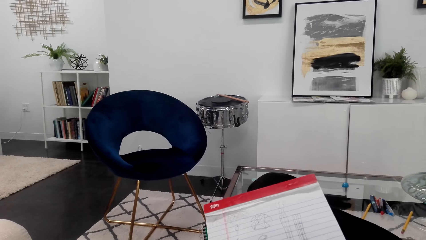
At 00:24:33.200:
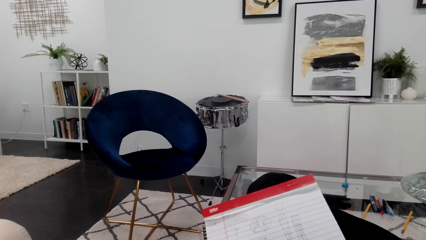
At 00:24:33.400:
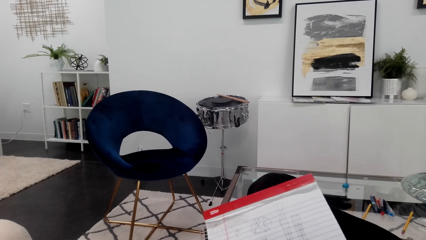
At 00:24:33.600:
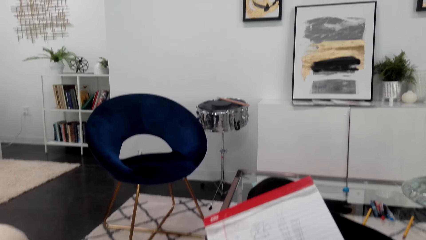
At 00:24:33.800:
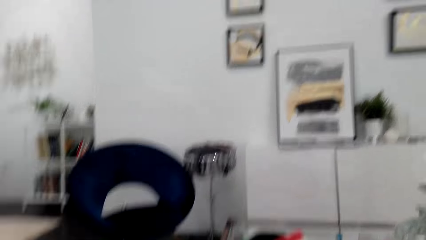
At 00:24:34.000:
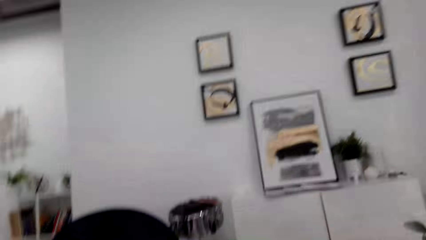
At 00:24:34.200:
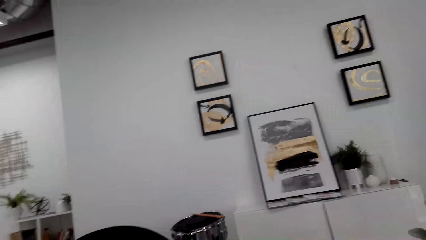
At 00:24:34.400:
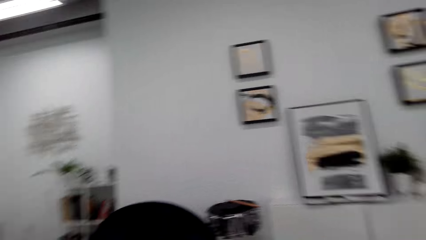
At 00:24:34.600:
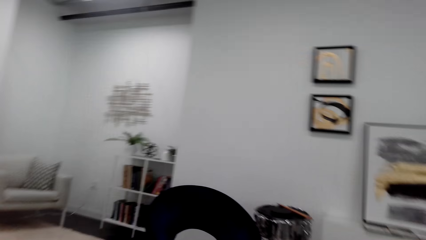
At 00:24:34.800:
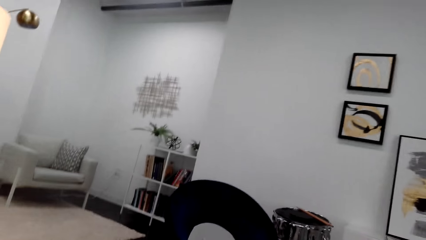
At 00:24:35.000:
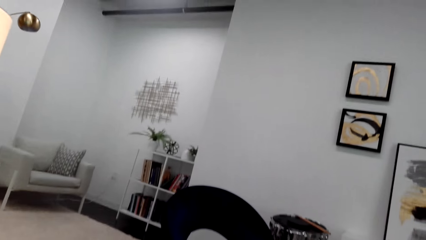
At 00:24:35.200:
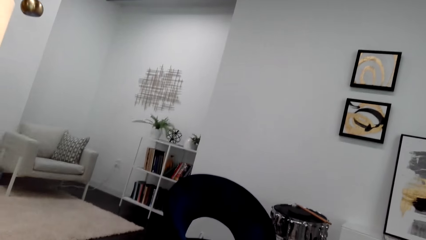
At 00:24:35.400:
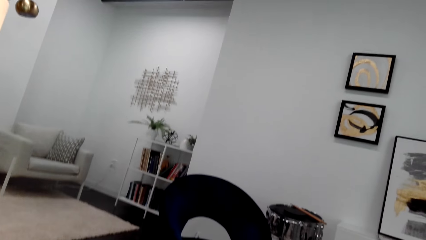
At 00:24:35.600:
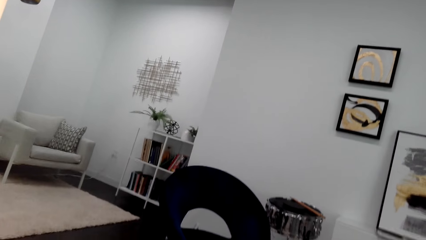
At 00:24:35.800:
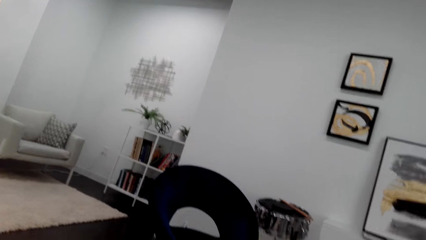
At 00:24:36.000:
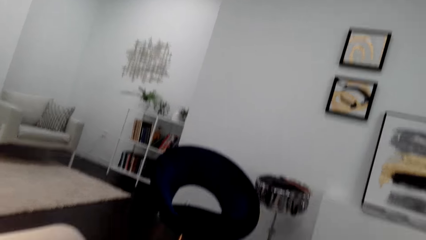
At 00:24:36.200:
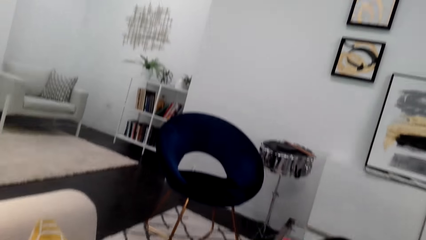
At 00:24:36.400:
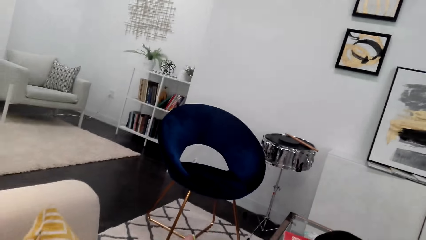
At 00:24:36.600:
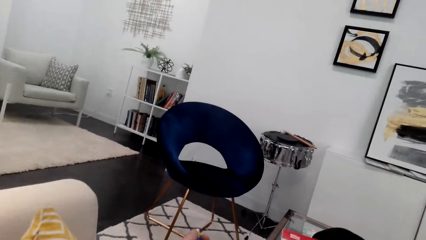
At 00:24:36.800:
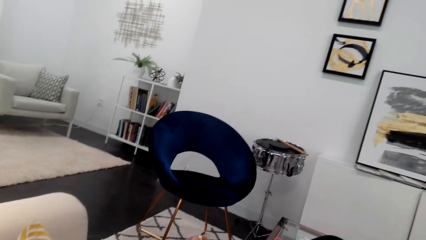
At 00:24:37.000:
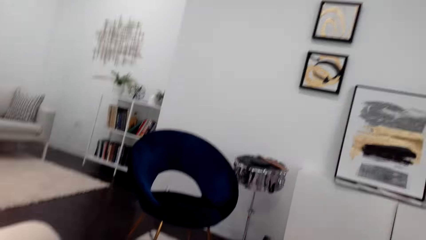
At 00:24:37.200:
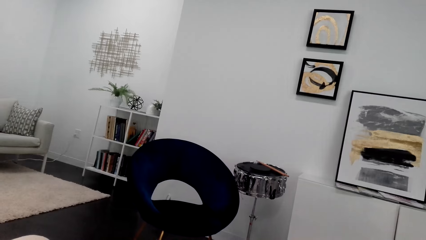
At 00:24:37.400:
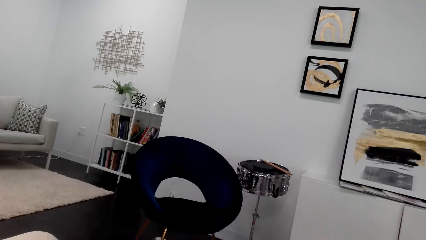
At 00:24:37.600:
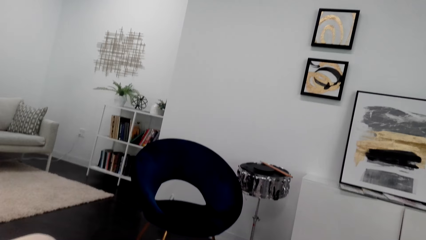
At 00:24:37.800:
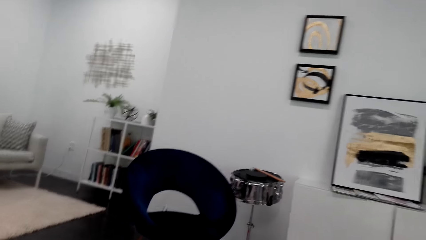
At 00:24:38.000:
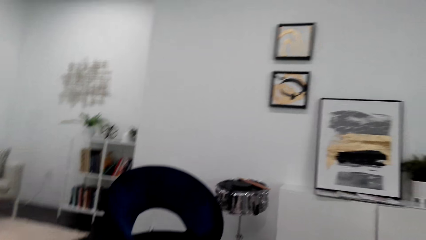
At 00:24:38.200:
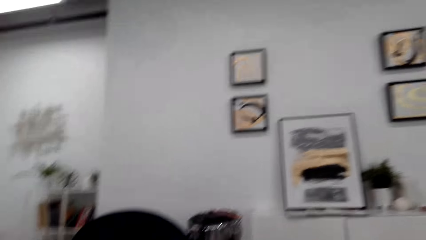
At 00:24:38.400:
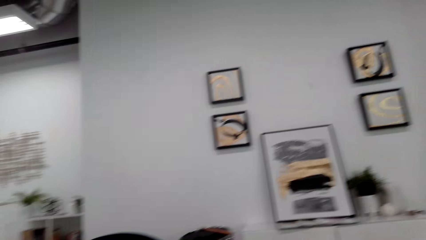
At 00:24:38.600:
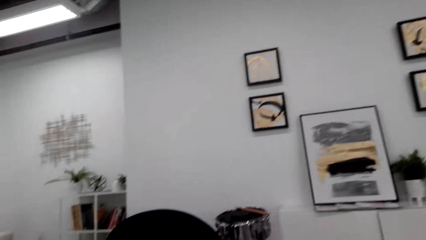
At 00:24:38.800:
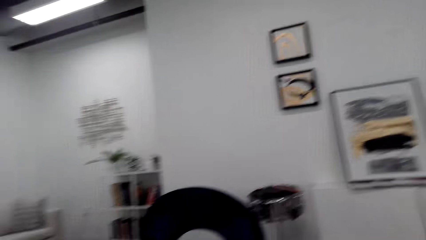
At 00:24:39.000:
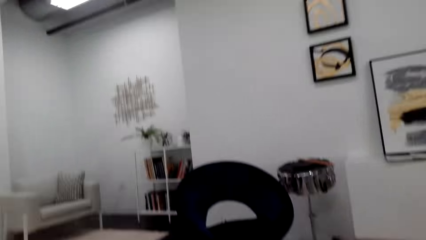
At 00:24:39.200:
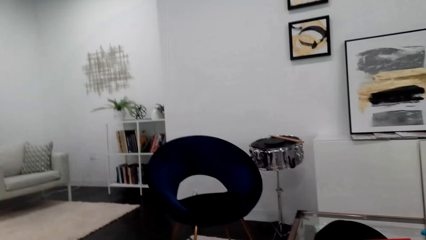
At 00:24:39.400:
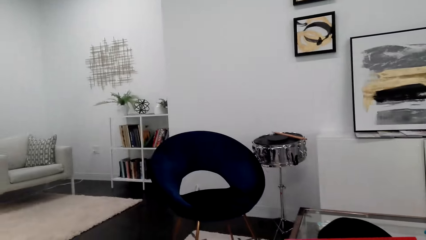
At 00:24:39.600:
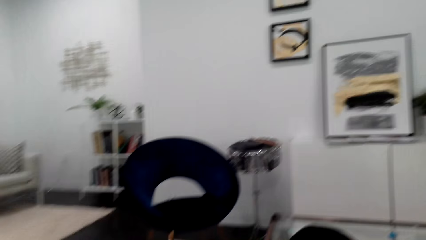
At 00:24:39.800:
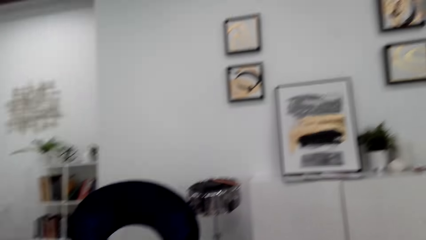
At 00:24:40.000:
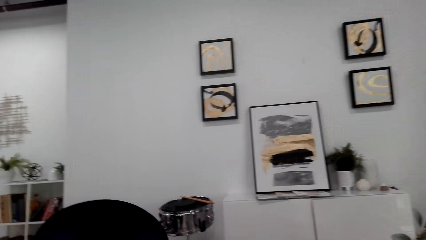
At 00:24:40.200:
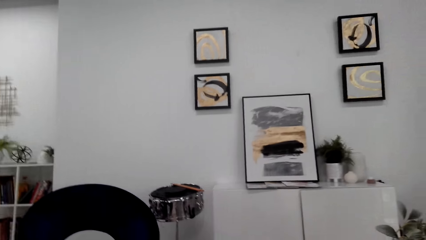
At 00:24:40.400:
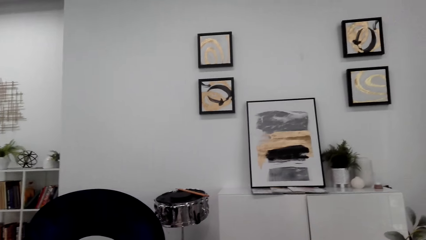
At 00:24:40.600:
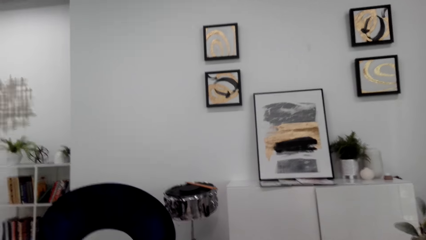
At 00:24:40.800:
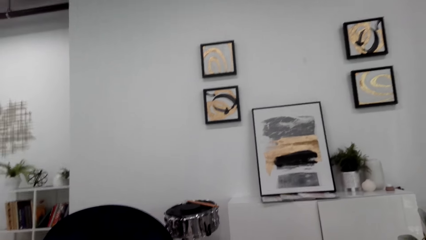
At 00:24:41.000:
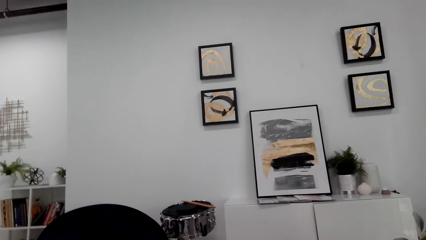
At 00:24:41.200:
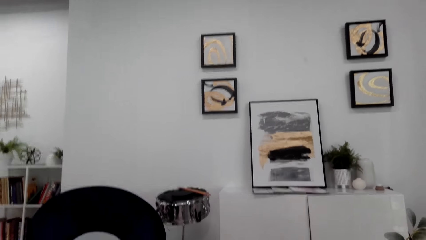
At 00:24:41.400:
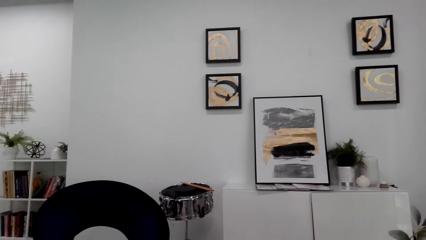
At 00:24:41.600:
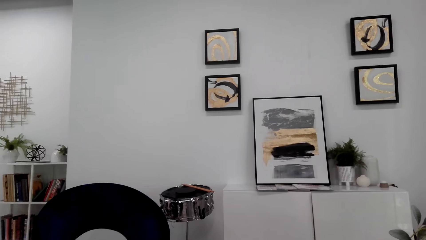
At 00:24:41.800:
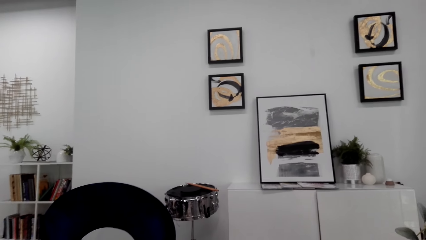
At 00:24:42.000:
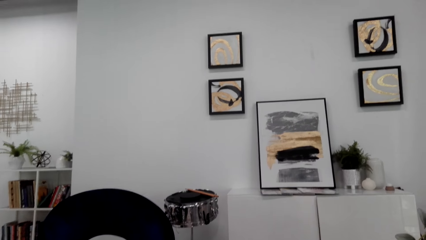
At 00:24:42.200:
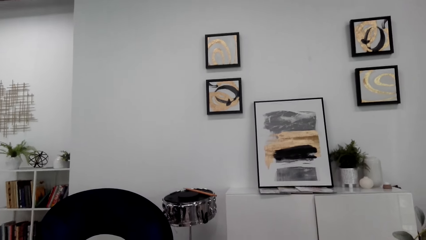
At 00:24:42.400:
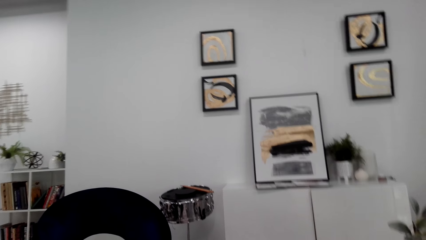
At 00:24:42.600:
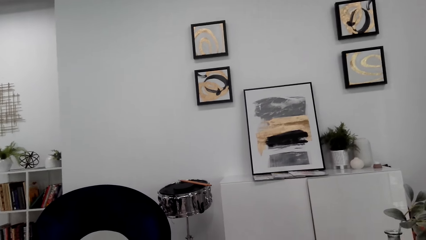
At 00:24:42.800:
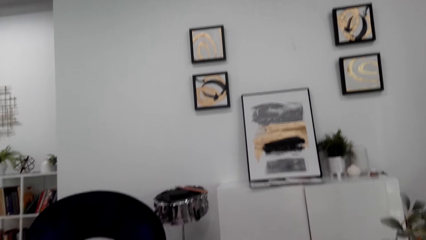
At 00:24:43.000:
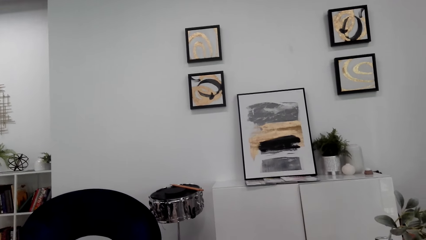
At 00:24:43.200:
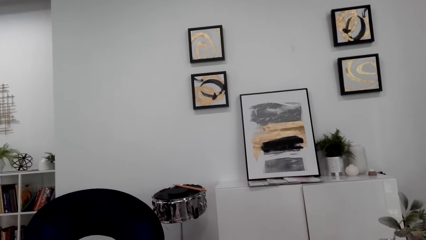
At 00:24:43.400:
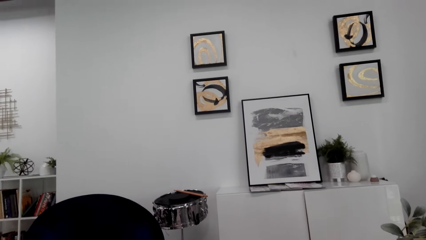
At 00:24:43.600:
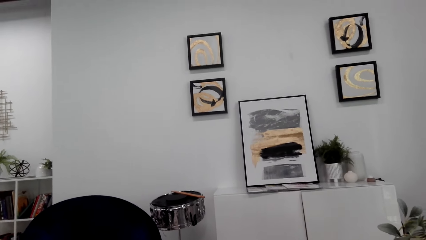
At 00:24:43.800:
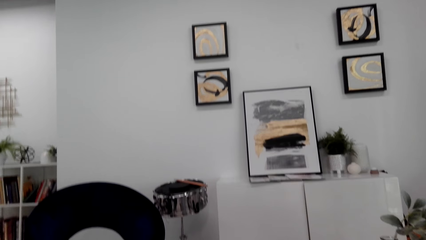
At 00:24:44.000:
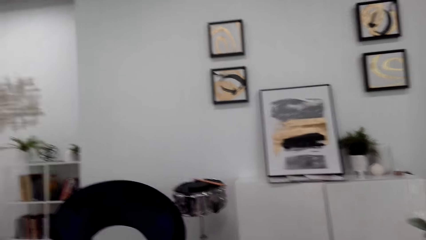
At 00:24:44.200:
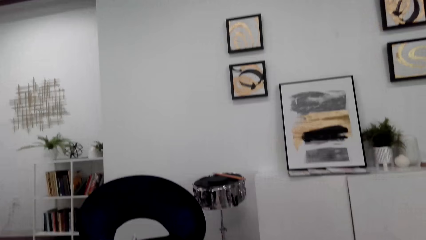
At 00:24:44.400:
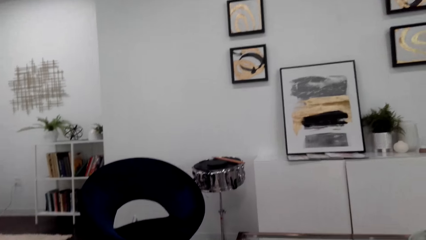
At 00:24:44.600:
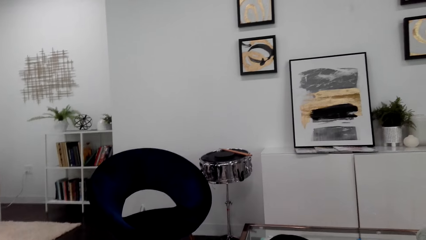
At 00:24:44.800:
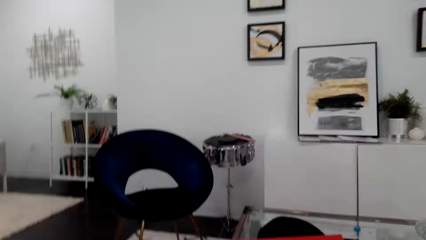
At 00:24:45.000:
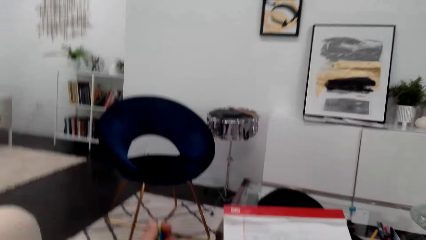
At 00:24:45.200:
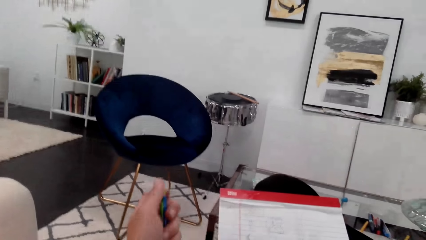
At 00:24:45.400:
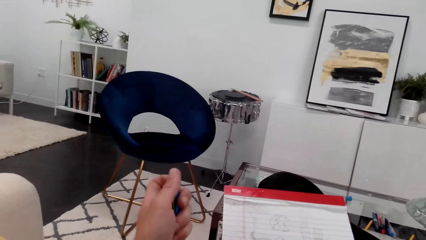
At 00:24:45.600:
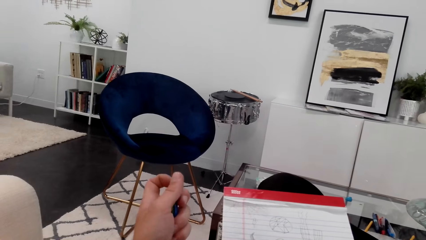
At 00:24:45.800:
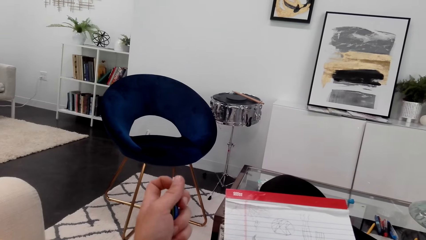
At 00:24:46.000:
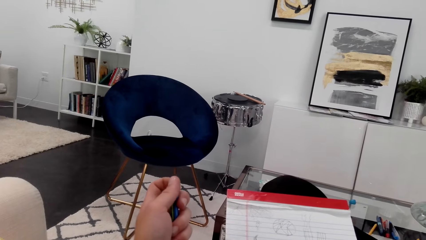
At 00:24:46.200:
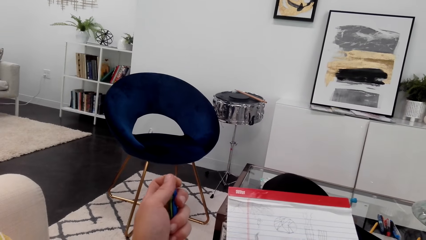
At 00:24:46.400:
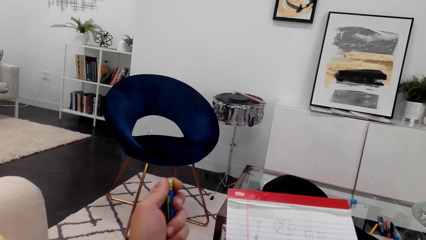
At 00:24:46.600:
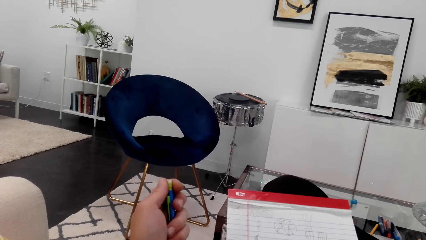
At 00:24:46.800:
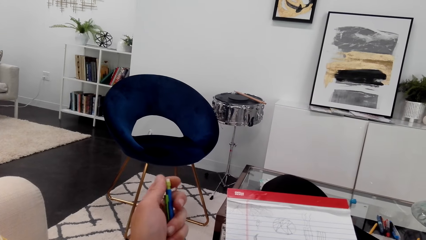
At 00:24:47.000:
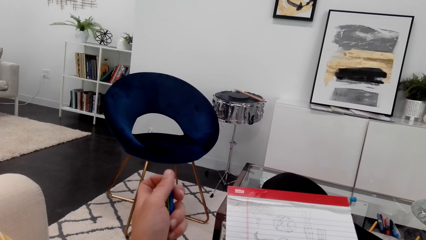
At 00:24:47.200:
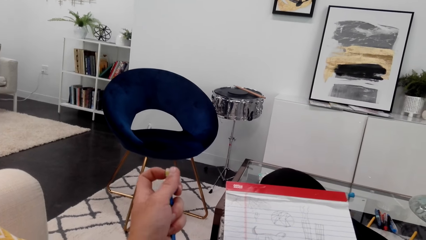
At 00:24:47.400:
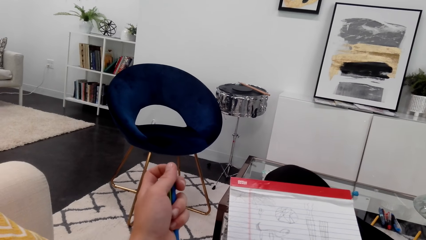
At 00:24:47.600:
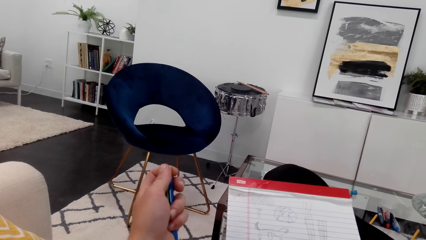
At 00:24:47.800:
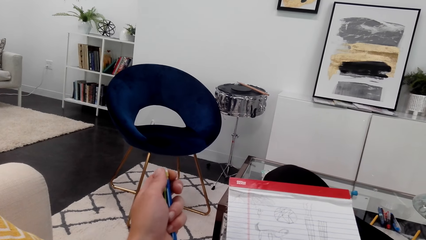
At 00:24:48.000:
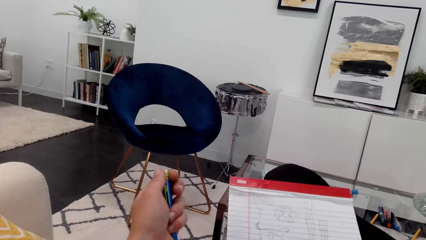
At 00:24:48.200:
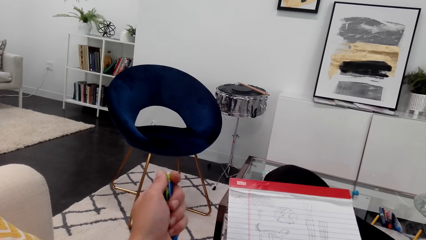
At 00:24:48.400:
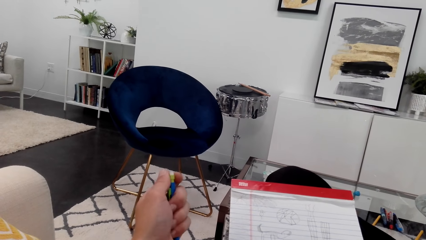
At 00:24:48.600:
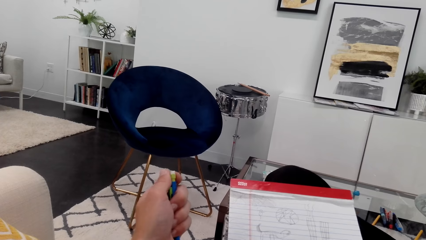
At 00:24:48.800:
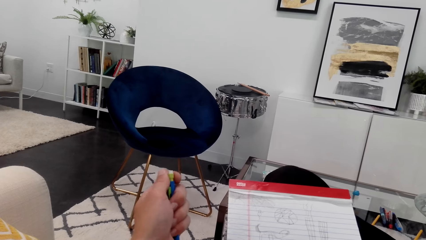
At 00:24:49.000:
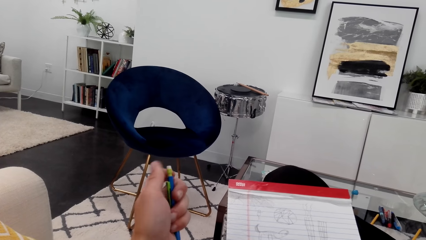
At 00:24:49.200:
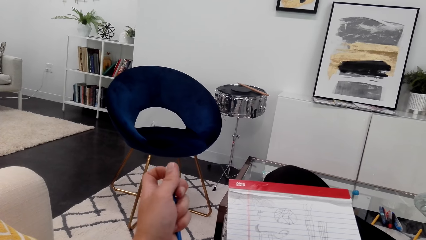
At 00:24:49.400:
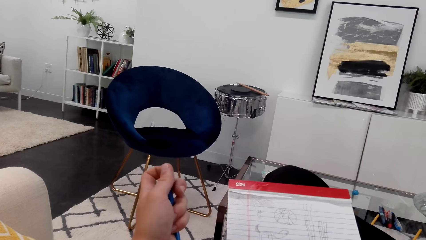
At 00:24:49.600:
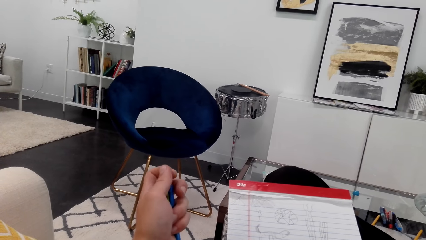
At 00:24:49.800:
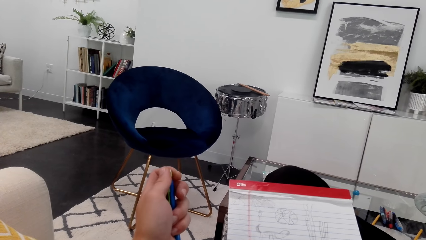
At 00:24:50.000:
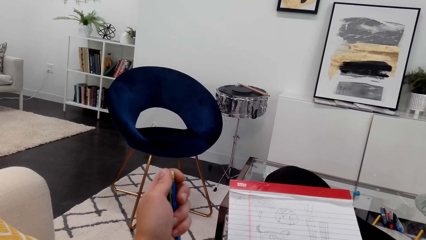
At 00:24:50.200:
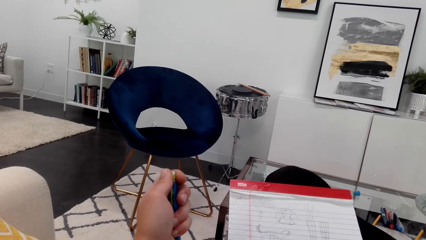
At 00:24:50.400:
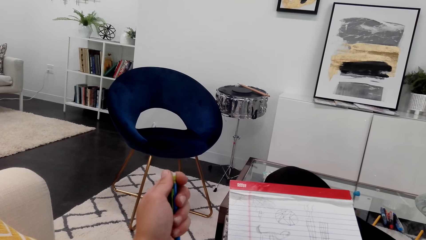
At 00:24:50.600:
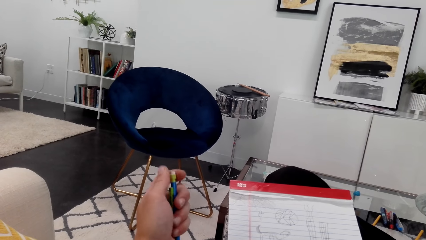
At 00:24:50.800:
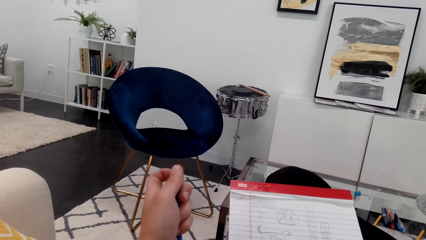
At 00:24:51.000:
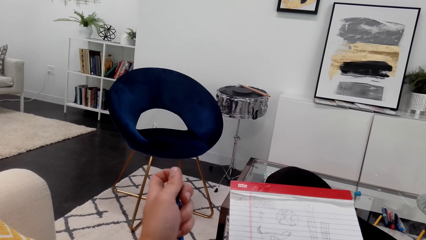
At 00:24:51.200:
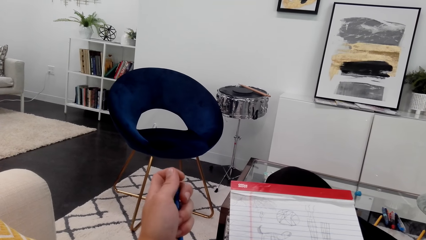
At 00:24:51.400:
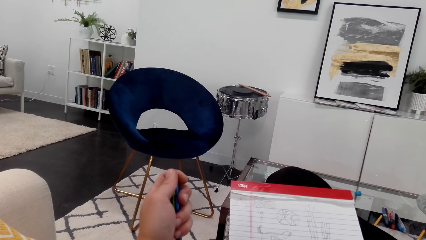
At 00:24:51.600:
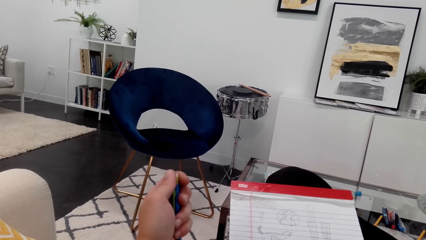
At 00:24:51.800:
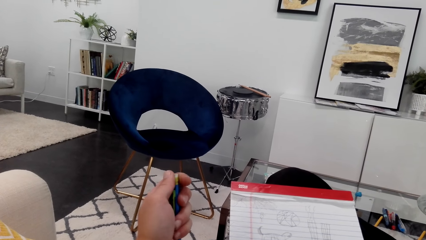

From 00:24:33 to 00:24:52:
The camera wearer looks up and looks around. They talk on the phone. They hold a pencil and play with the pen.
